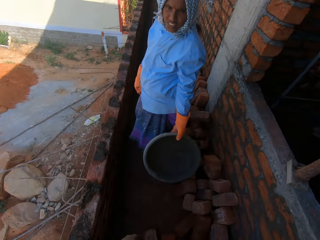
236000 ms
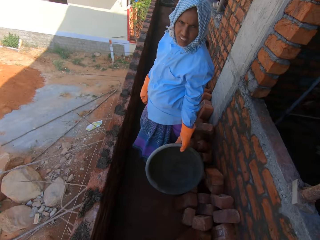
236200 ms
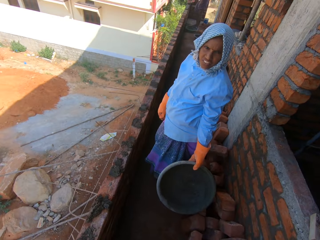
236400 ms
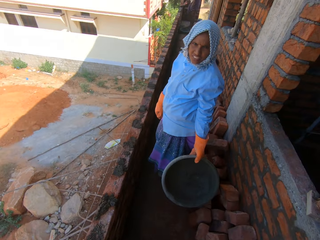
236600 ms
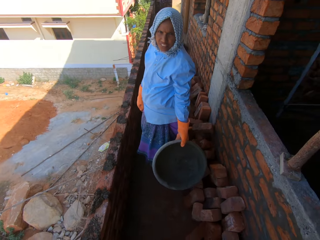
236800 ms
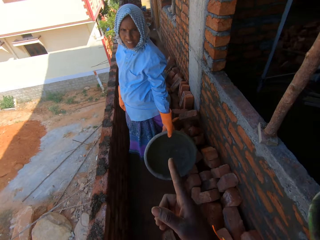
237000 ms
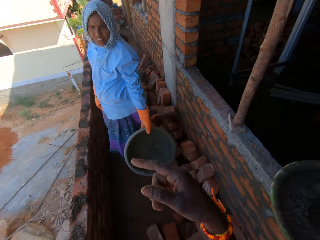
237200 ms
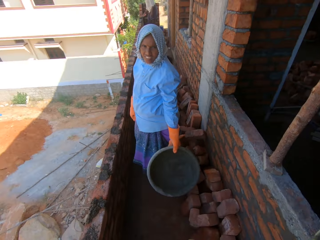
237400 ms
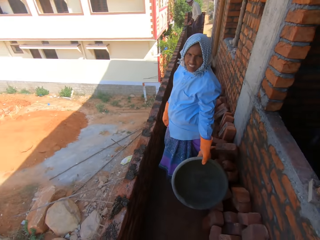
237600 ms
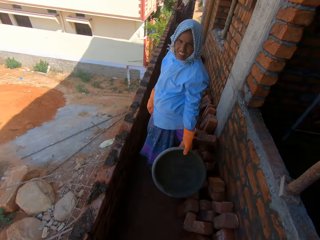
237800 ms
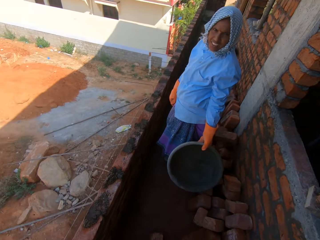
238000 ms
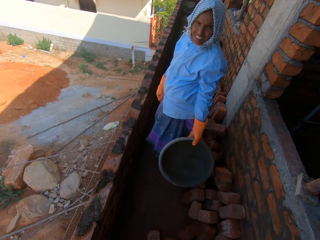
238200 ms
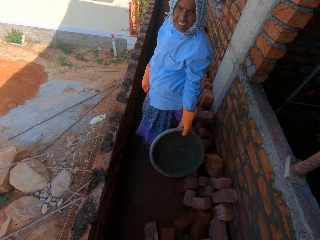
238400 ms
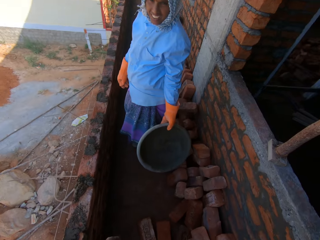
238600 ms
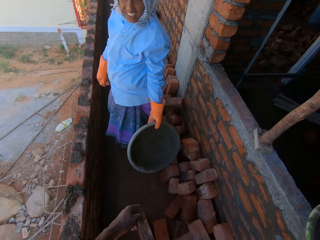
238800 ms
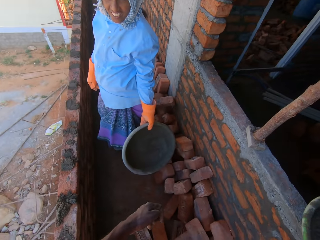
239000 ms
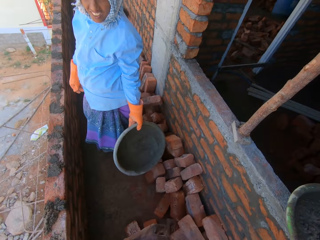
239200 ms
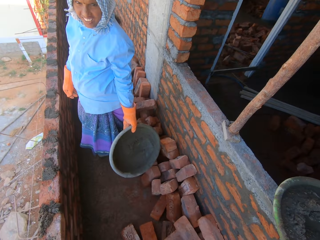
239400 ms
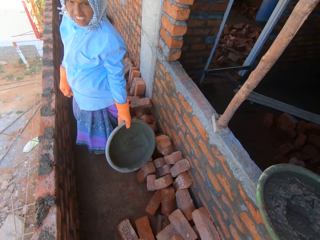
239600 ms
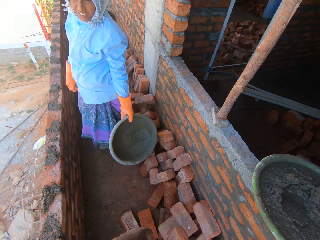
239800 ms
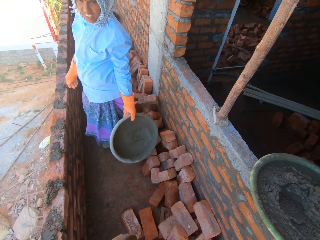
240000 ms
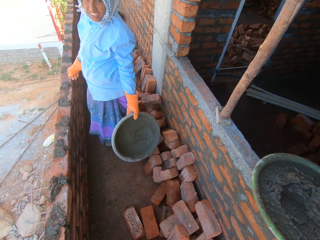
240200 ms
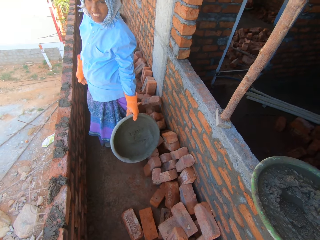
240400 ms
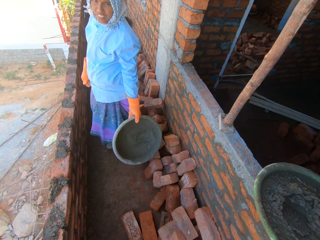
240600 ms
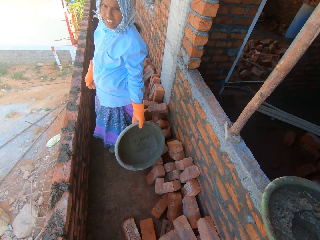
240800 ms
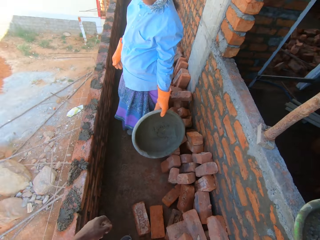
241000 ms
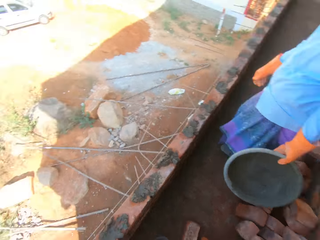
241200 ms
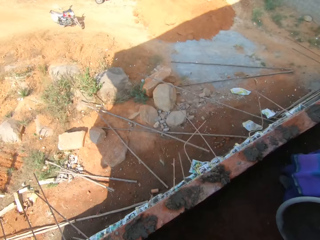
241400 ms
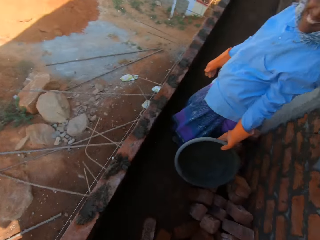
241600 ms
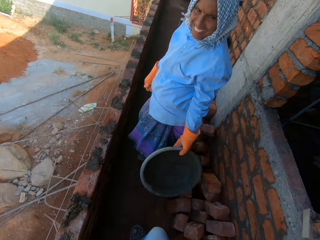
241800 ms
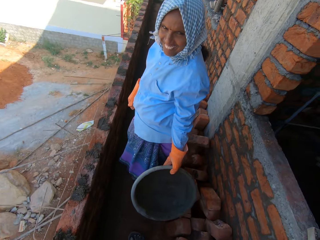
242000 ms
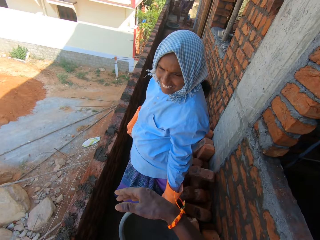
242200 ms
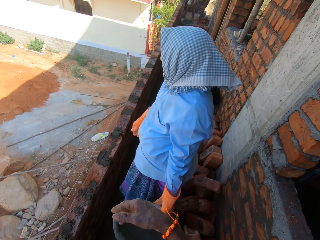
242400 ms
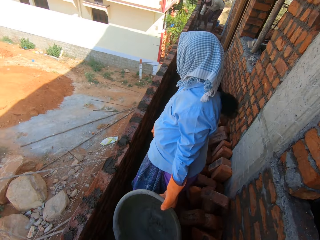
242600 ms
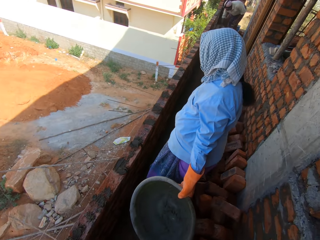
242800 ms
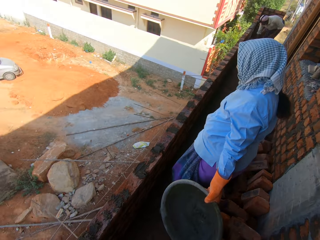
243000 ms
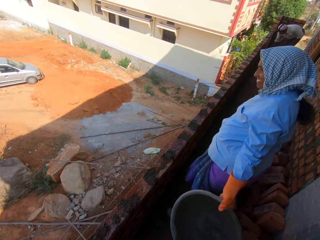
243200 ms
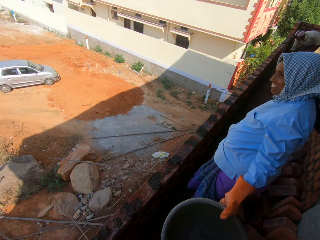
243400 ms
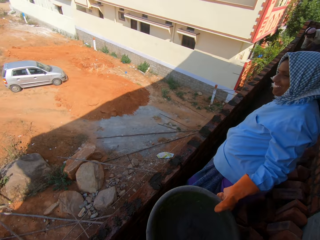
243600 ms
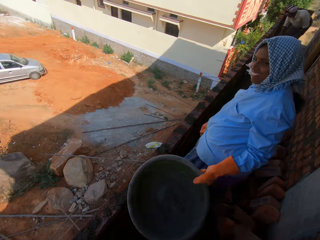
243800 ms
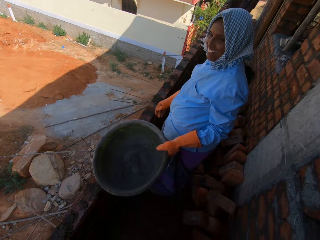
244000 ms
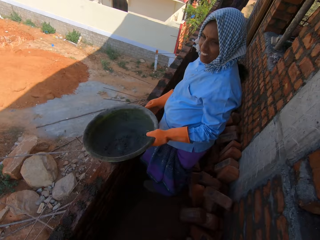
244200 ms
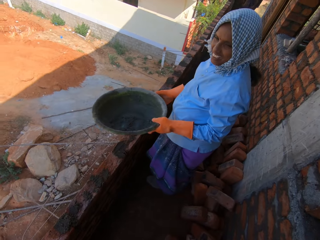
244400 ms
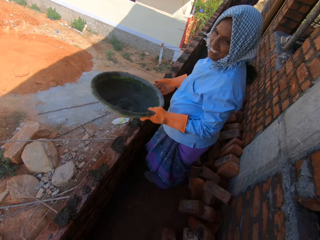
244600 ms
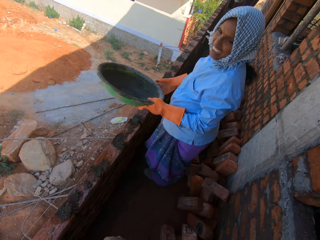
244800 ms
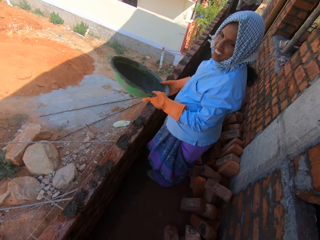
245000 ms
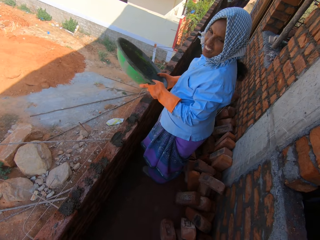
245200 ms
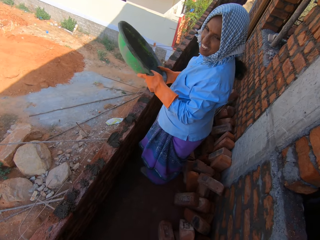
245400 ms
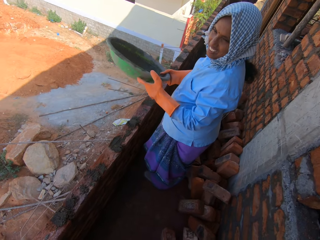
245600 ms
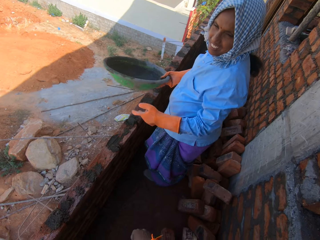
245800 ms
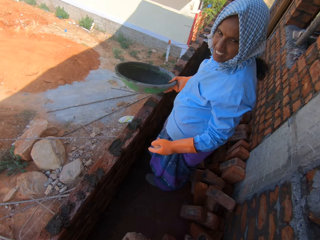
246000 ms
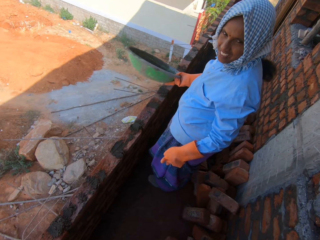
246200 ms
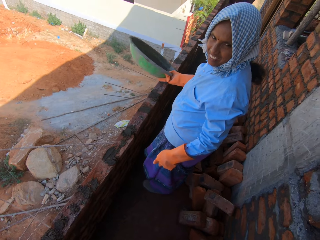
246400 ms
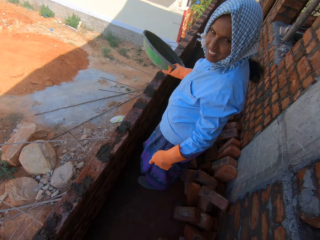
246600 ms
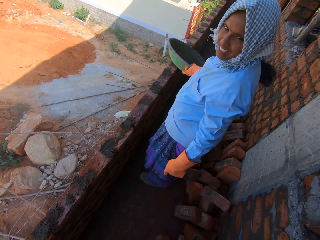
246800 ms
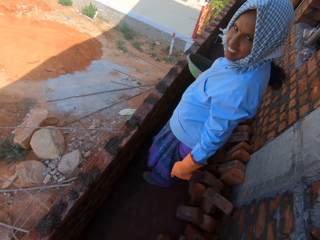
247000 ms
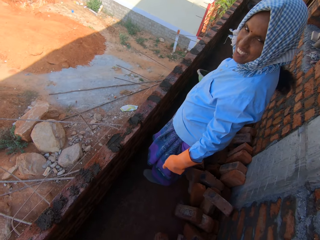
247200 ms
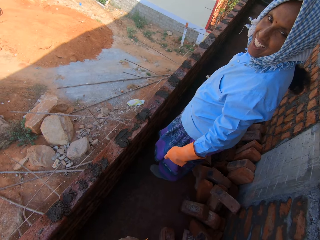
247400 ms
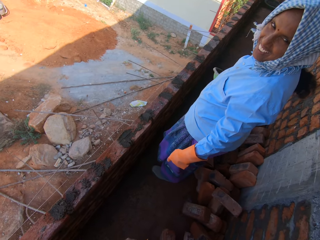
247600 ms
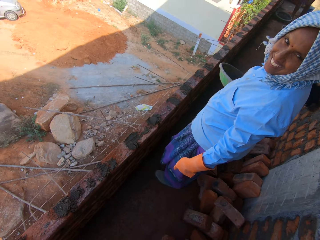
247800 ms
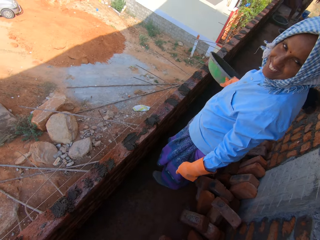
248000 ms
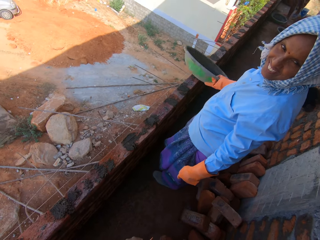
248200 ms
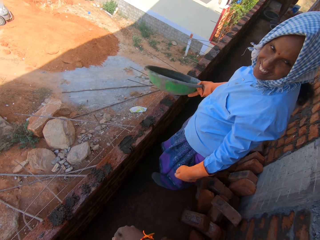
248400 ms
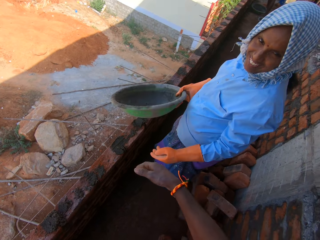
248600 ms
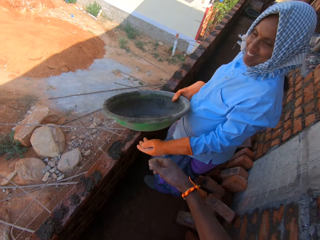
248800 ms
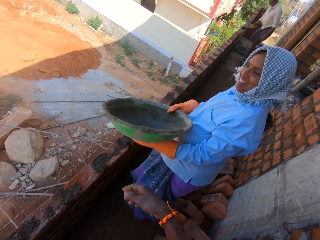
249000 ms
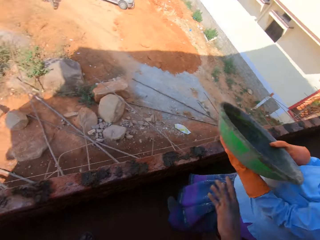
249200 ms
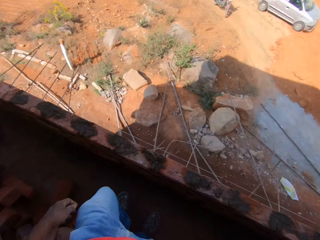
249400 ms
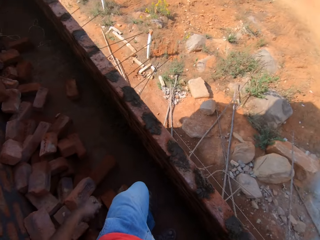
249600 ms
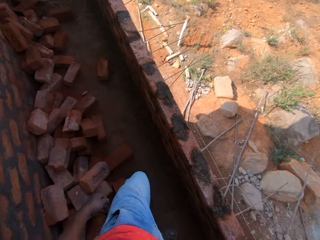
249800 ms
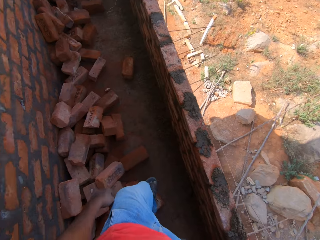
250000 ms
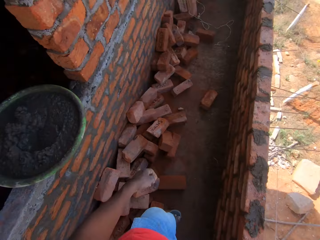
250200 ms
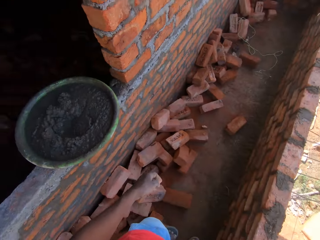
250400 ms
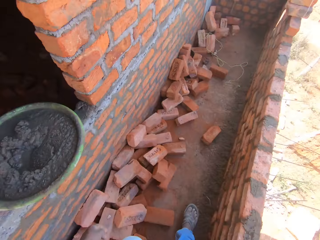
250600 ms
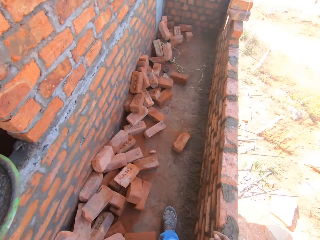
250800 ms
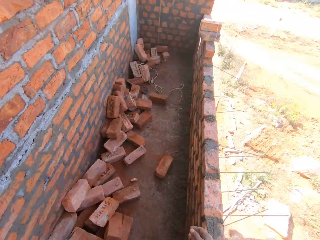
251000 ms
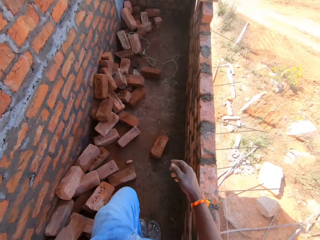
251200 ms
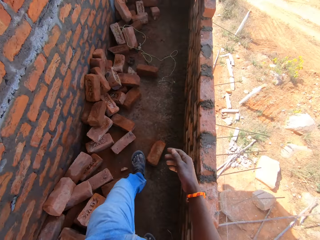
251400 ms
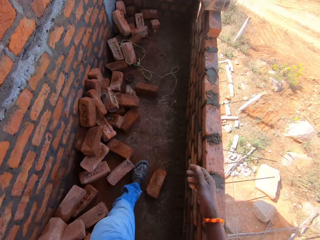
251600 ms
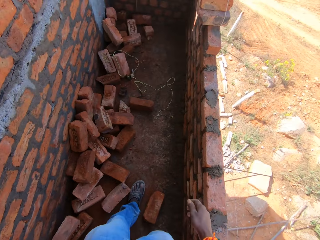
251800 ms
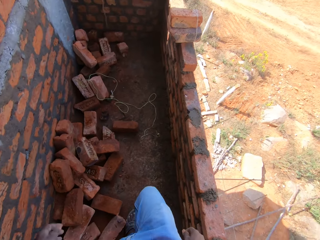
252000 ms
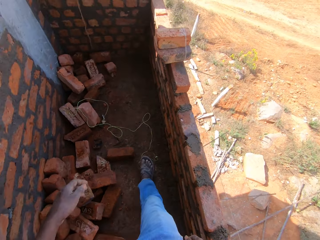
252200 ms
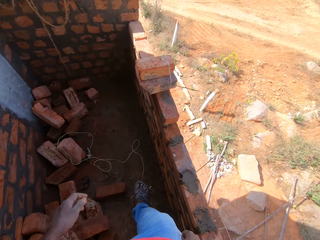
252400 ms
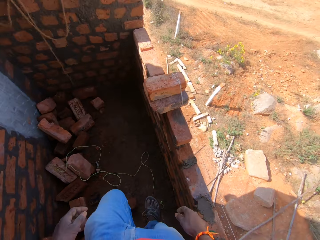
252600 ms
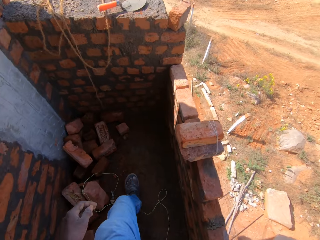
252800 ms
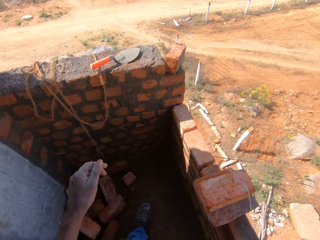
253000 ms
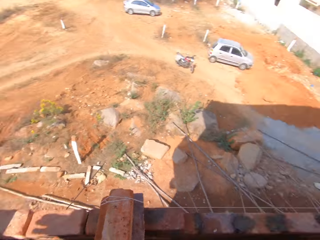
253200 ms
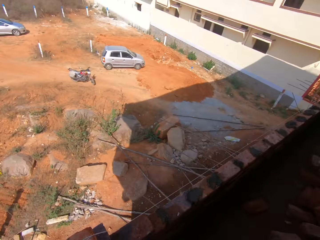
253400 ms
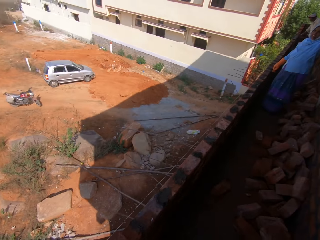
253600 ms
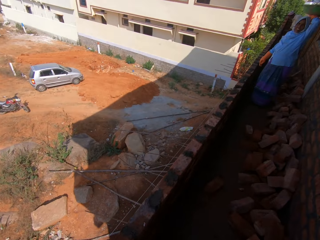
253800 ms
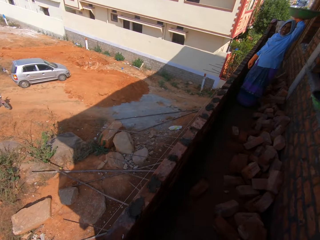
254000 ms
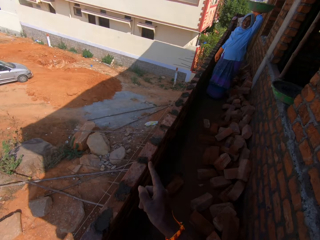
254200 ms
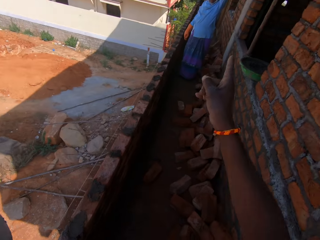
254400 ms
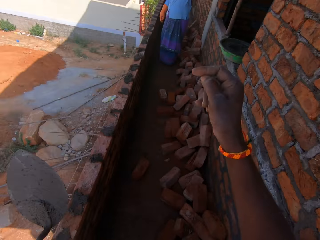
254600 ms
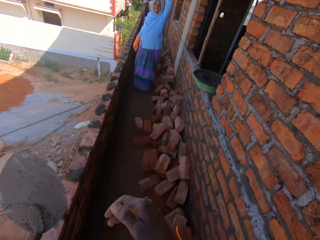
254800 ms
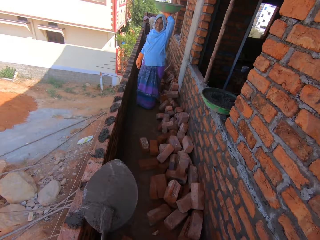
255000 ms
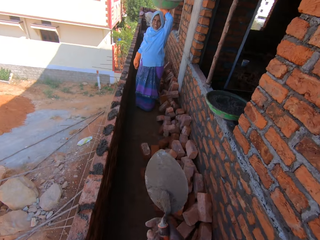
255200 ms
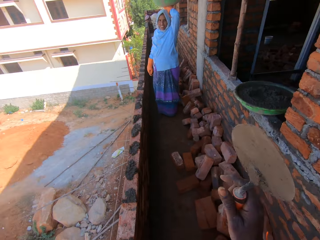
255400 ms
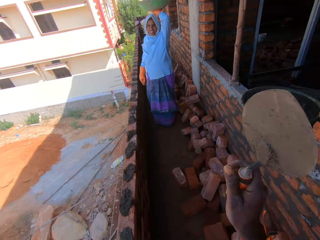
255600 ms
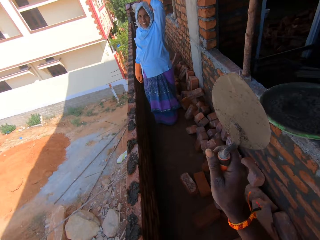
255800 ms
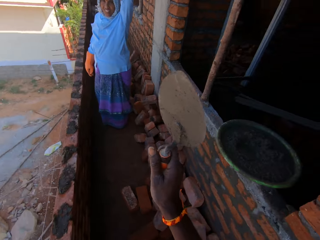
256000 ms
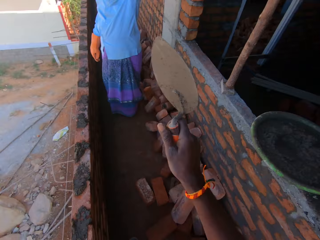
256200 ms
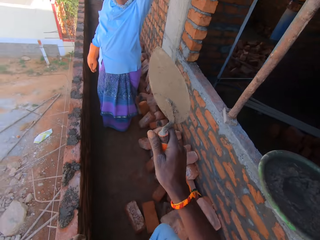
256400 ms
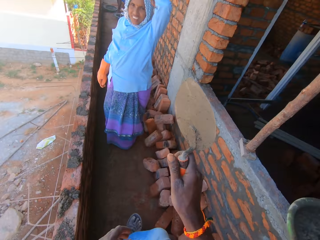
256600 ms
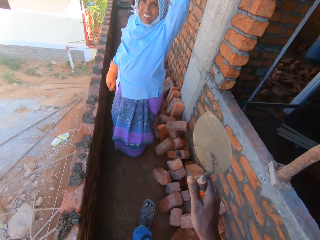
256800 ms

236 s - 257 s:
The camera wearer stretches his hand. He points with the hand. He spits. He moves his hand. A lady moves aside. The lady transfers the mortar tray to the right hand. The camera wearer converses with the lady. He moves his hand and walks around. He moves his hand. He transfers the trowel to the right hand and walks around. He picks up a shovel.
